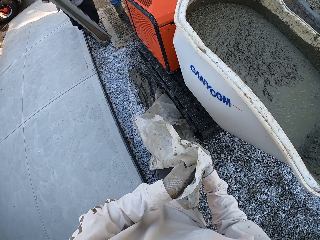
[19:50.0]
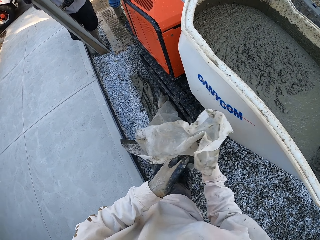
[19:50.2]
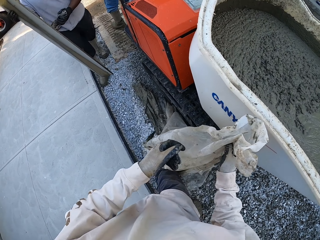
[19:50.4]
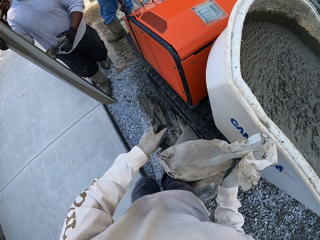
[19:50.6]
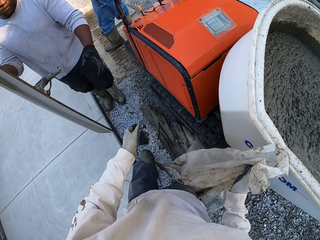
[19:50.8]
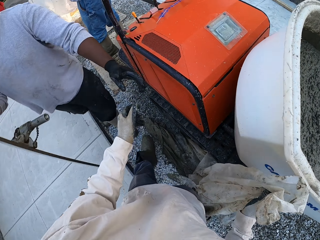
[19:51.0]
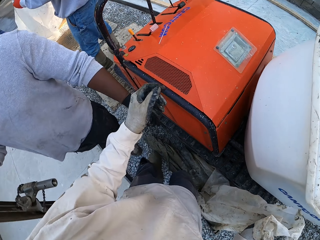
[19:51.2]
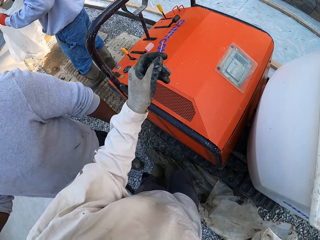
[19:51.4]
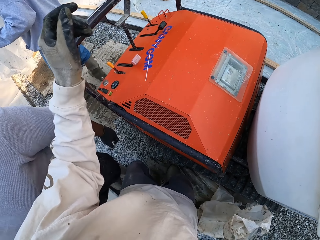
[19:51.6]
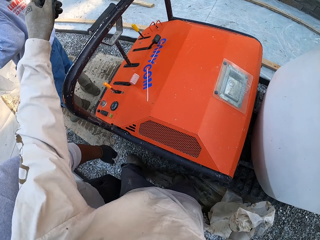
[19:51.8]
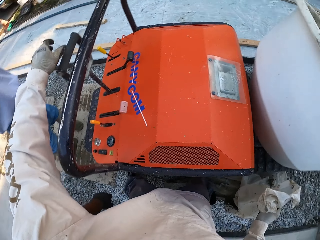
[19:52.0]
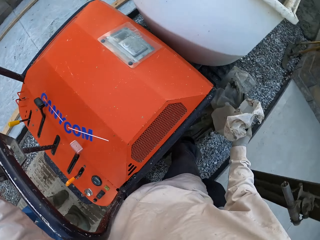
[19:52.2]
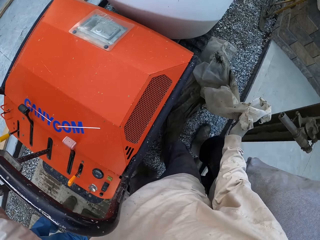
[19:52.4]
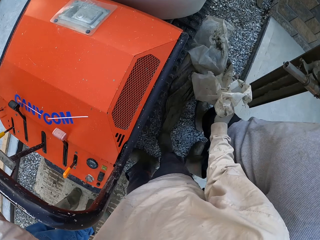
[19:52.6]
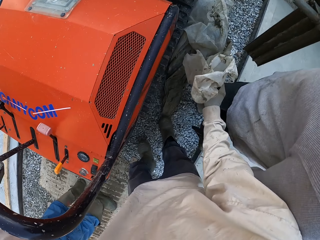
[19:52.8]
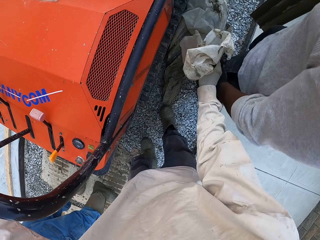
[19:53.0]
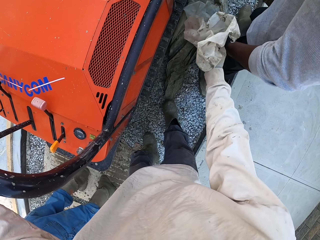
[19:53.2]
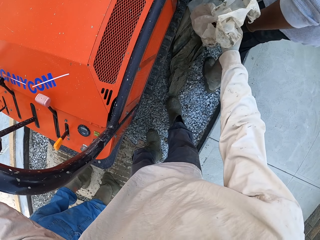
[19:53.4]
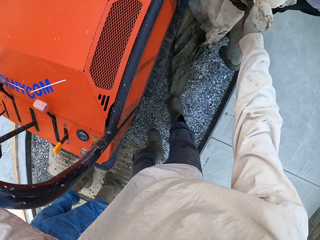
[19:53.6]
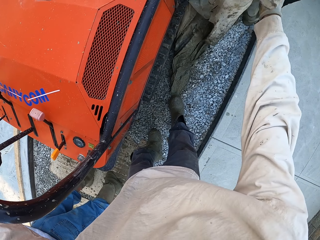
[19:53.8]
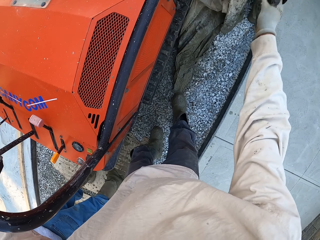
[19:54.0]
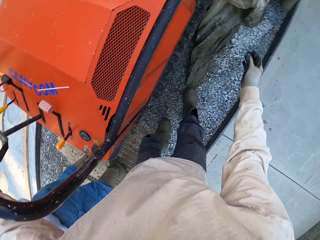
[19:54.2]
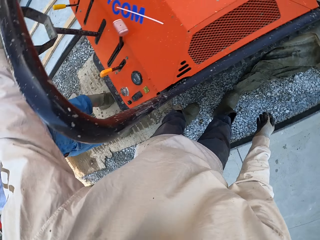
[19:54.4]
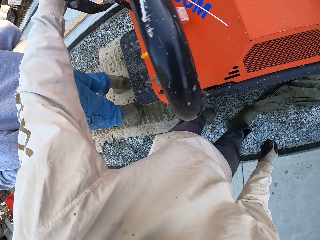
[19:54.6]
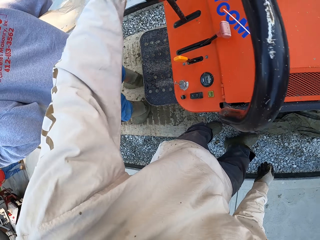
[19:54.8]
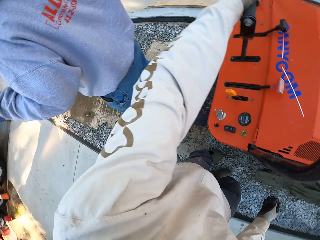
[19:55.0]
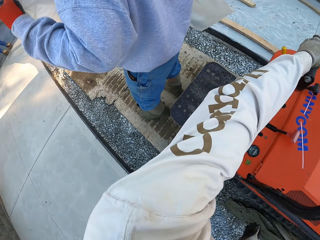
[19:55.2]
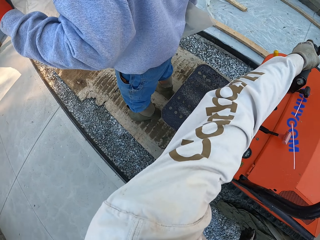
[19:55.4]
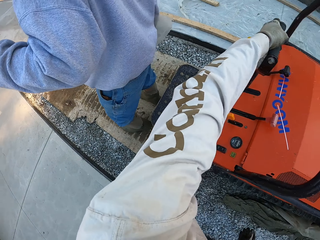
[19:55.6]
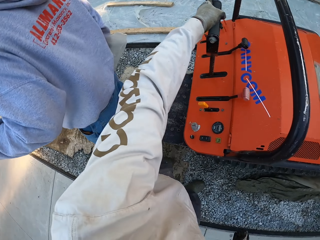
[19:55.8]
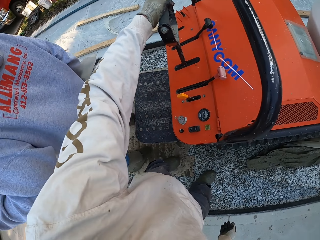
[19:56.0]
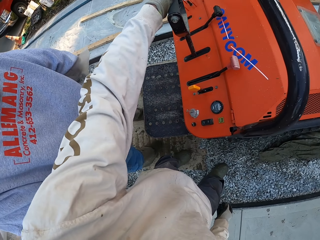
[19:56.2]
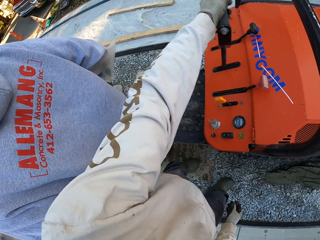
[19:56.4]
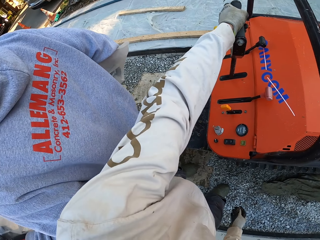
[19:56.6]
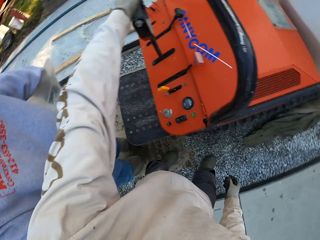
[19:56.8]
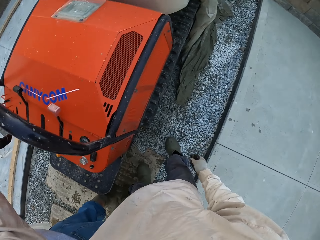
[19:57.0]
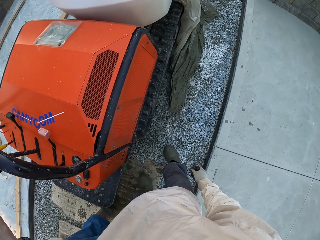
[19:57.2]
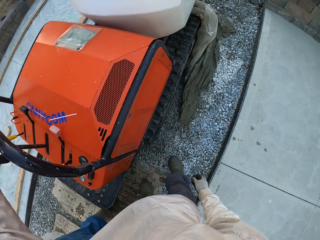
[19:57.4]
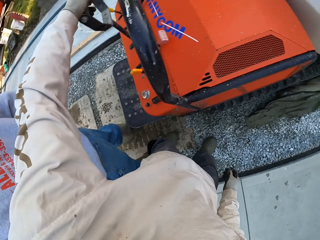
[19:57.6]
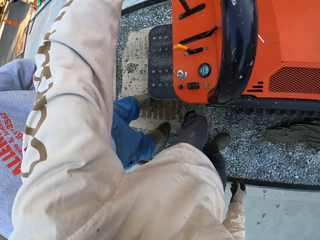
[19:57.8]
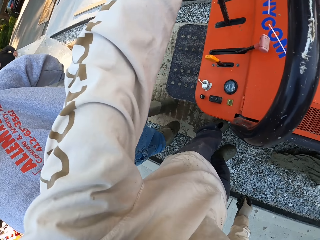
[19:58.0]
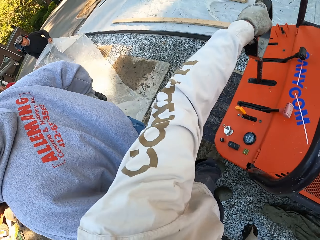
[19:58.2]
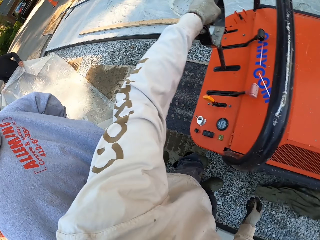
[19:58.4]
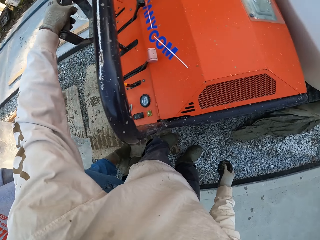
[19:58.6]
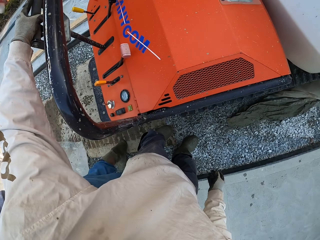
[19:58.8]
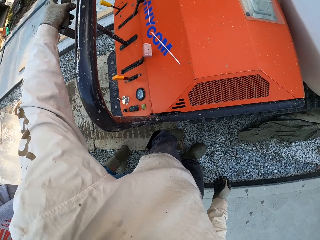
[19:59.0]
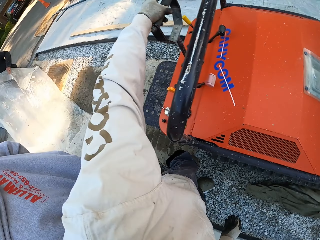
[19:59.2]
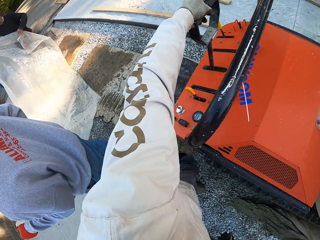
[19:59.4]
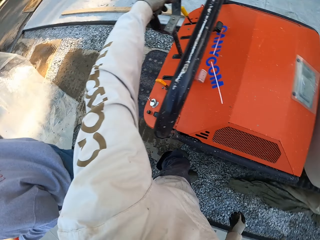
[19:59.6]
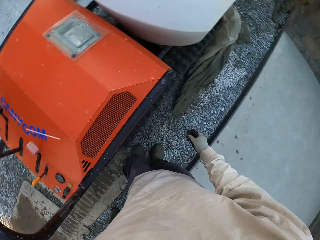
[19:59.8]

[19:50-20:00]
The camera wearer walks. They hold the conycom. They touch the concrete mixer machine. They drop the nylon paper. A man picks up the nylon paper bag. The camera wearer looks around. They hold the conycom.

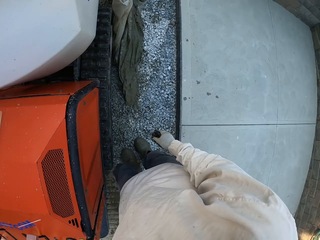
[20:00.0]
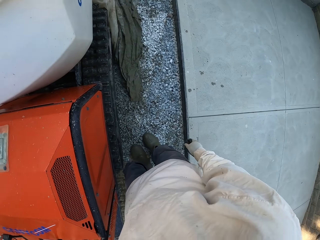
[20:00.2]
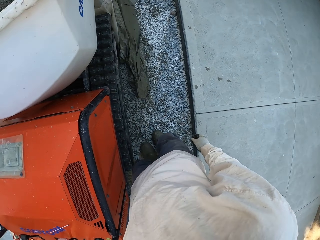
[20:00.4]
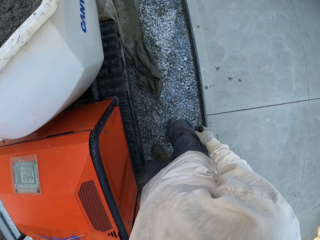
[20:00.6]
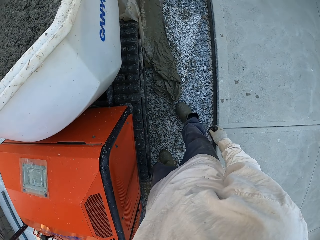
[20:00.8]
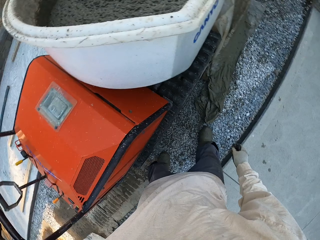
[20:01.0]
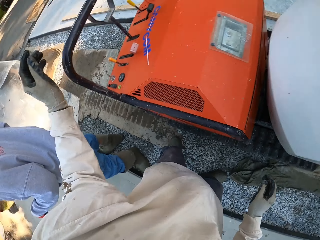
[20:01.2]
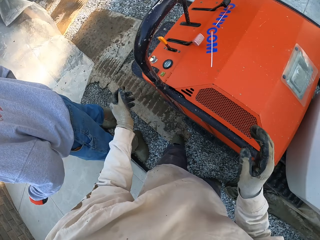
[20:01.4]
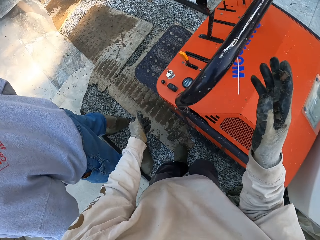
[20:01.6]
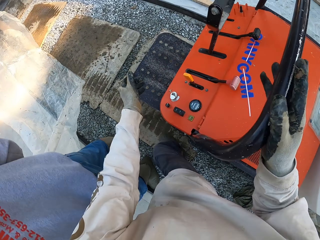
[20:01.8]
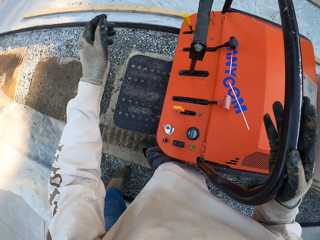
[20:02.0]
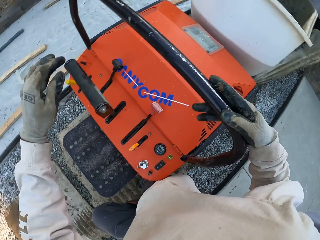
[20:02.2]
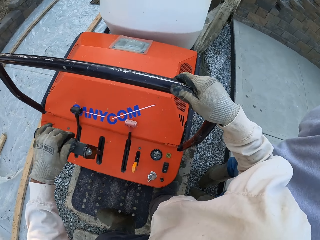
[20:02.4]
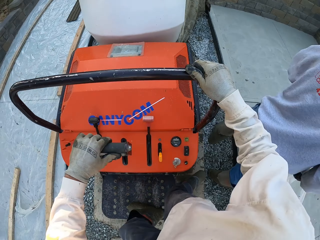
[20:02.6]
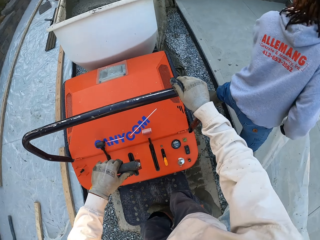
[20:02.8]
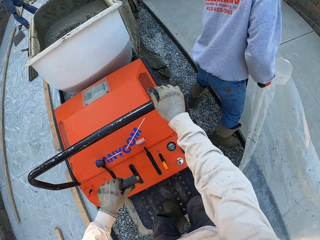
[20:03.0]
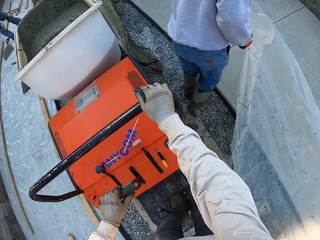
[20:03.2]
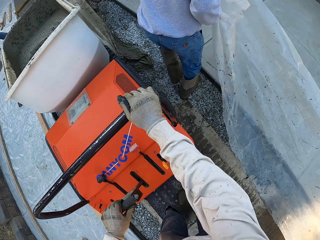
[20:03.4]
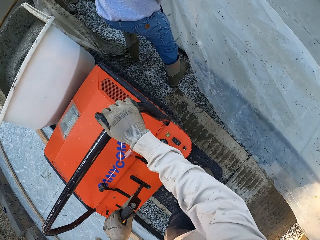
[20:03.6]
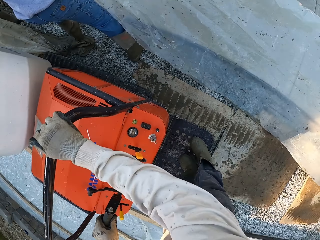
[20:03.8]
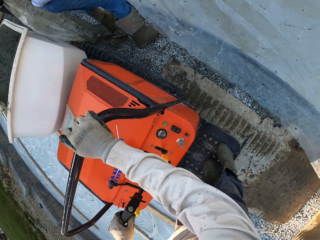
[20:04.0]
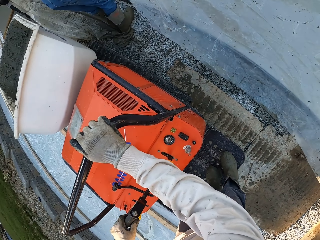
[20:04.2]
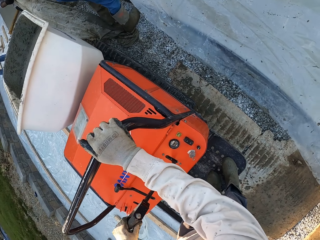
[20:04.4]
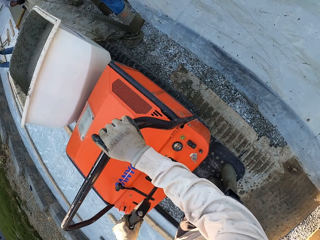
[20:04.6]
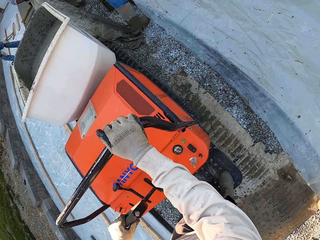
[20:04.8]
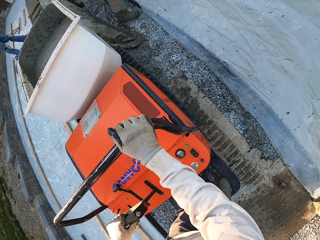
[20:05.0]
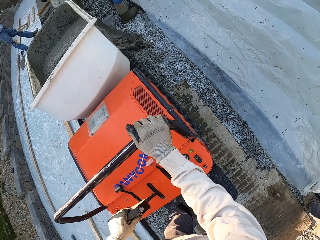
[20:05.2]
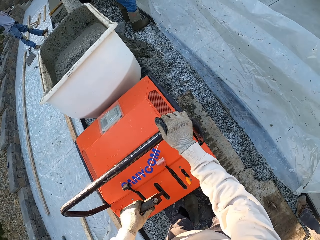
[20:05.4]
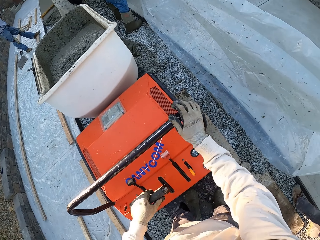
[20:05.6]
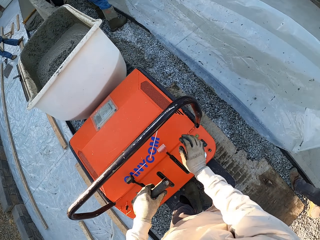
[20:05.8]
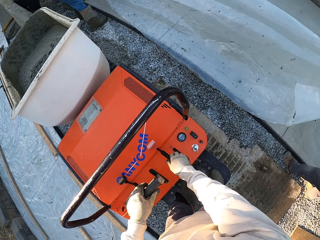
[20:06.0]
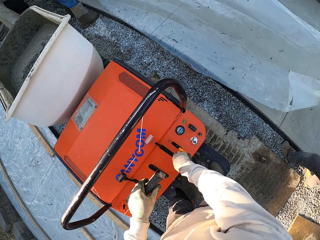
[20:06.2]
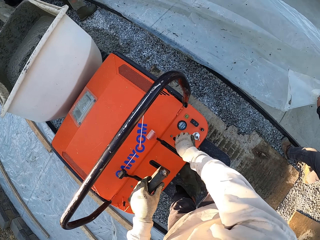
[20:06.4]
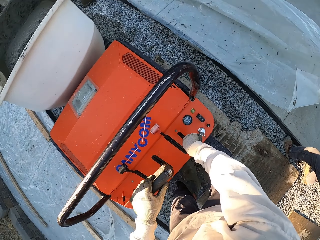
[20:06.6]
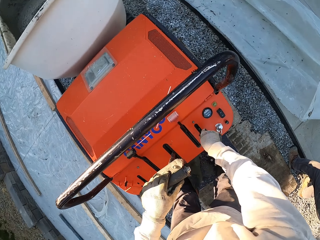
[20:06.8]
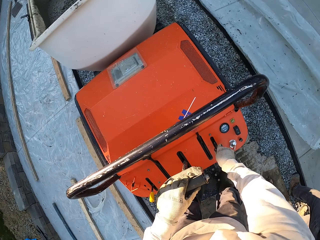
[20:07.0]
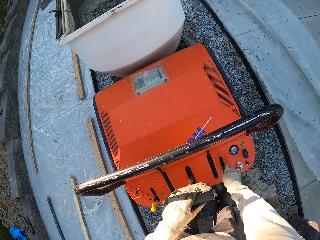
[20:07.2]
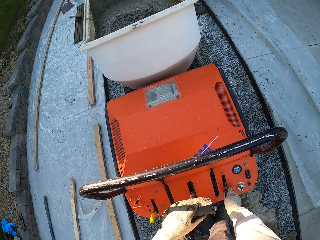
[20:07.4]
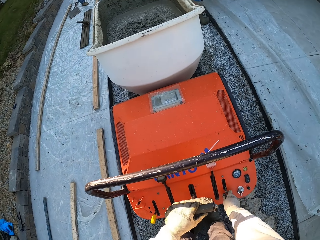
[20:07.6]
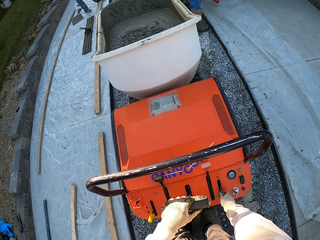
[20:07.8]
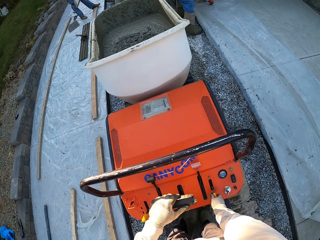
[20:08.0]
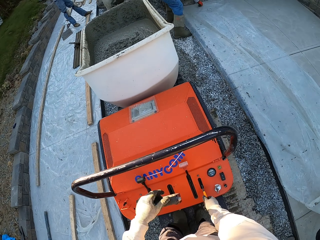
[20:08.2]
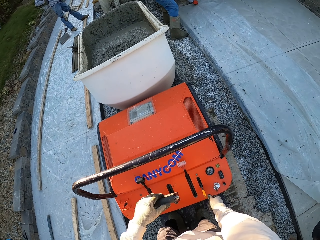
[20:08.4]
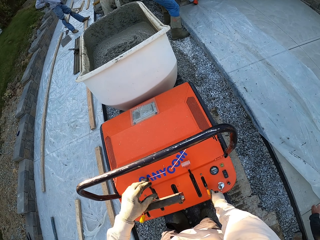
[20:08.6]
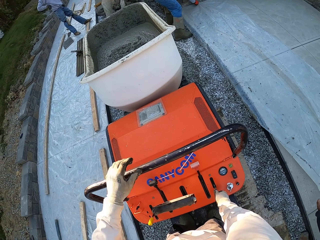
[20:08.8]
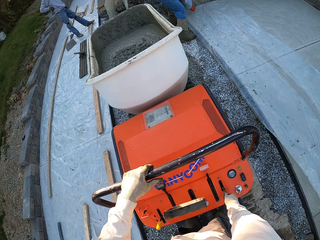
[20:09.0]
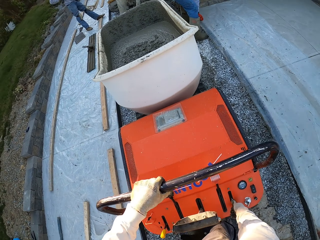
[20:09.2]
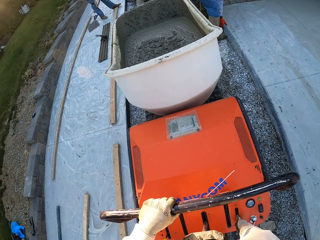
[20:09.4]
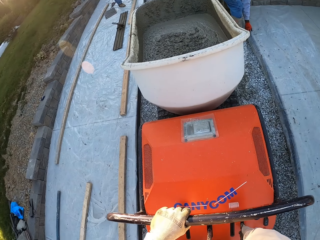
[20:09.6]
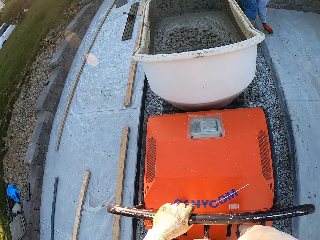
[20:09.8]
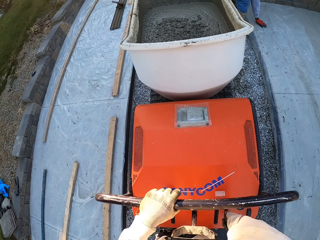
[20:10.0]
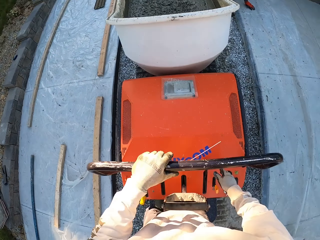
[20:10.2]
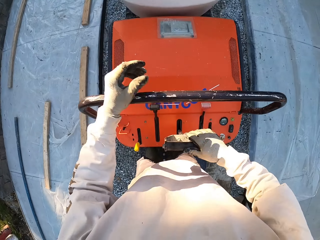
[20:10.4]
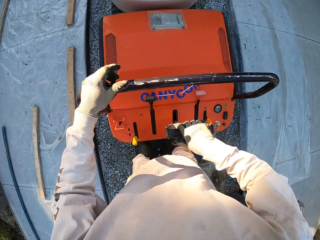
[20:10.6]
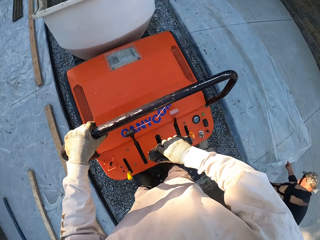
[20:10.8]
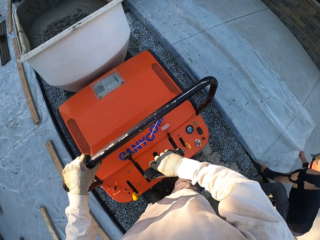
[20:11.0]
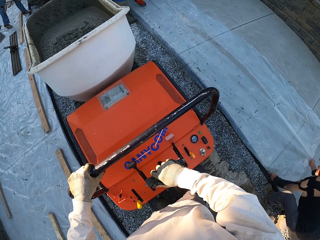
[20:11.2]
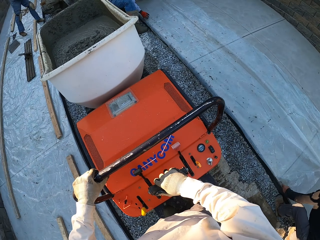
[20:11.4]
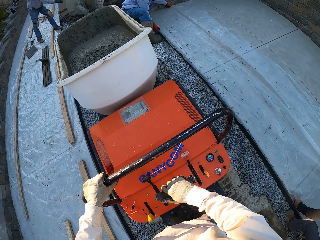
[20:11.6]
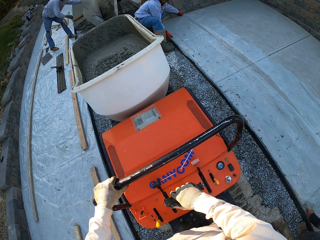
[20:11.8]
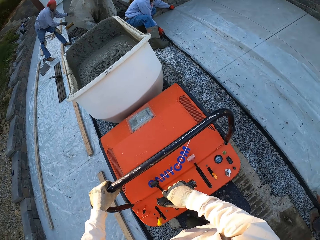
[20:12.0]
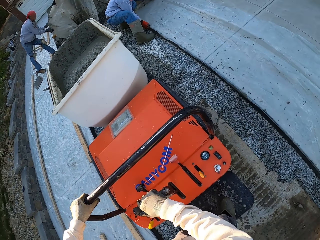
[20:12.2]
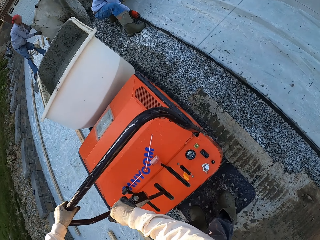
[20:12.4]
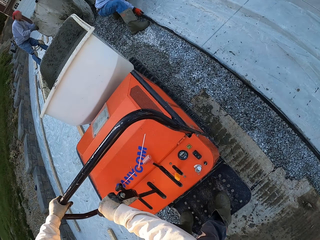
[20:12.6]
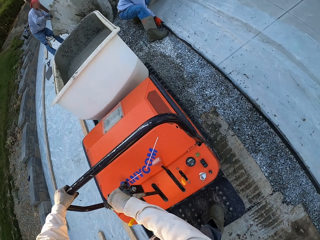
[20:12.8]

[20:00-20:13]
The camera wearer steps on the conycom. They operate the concrete mixer machine.
